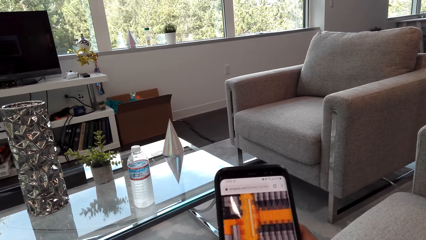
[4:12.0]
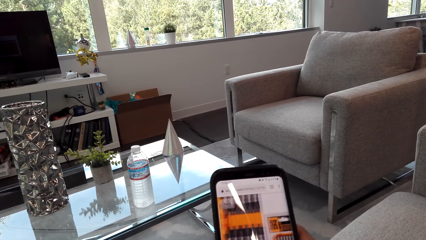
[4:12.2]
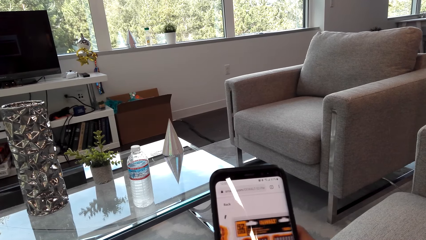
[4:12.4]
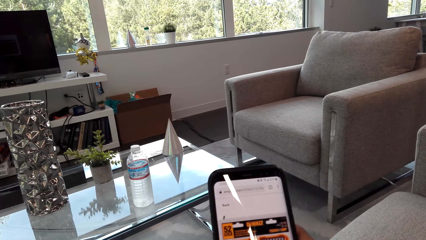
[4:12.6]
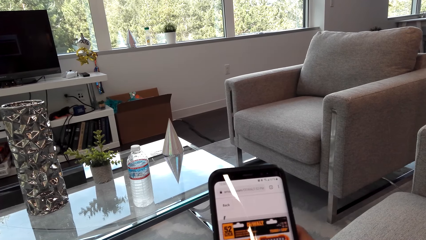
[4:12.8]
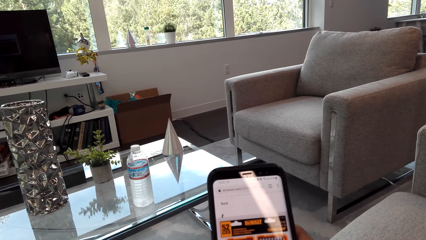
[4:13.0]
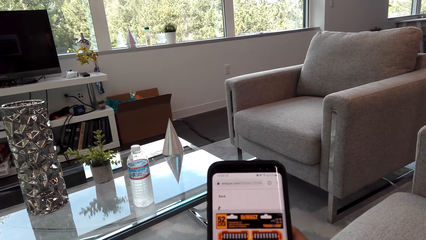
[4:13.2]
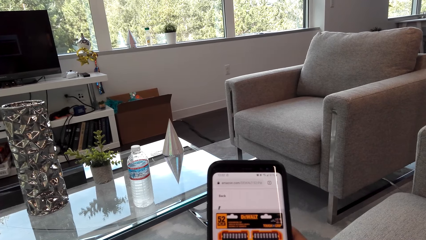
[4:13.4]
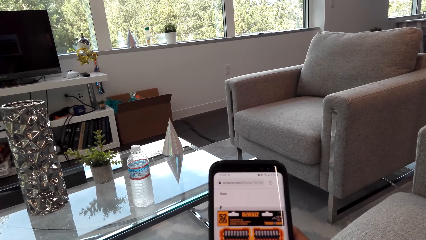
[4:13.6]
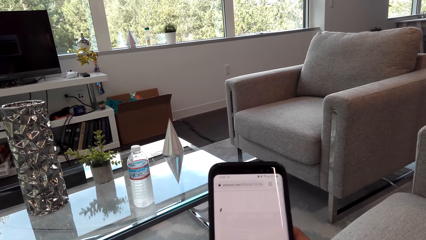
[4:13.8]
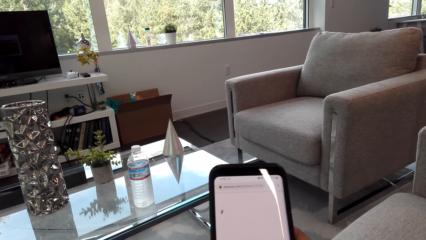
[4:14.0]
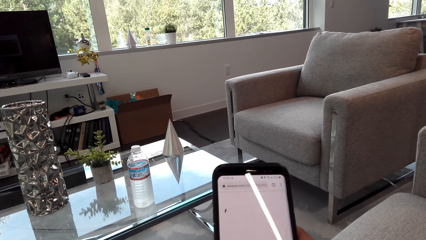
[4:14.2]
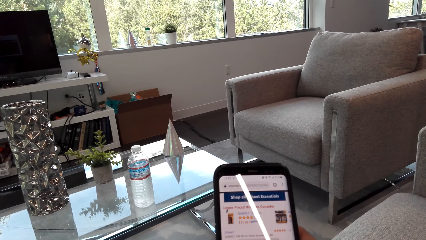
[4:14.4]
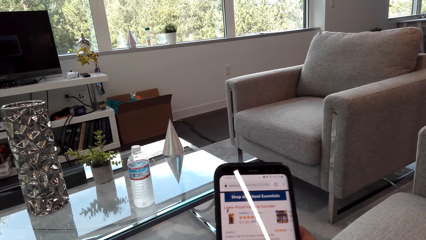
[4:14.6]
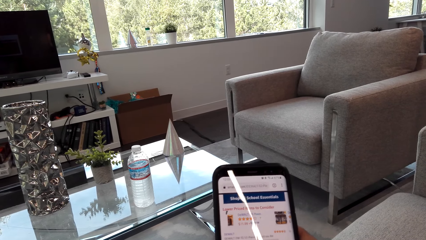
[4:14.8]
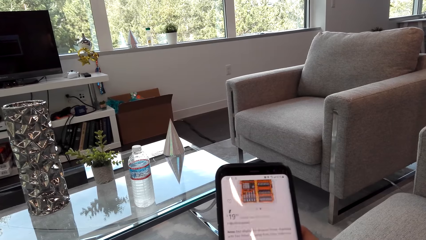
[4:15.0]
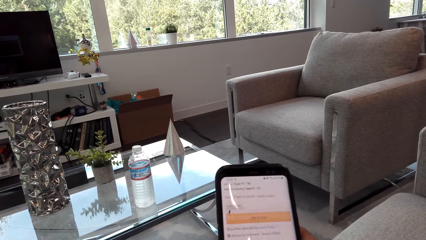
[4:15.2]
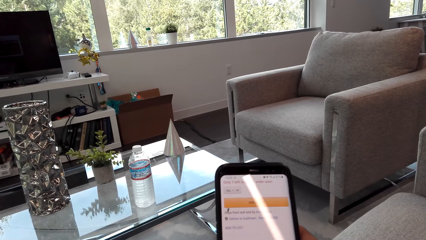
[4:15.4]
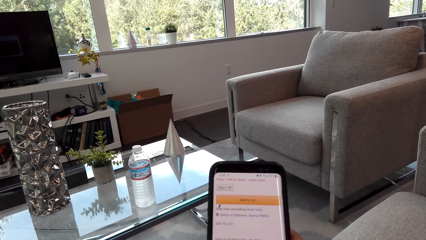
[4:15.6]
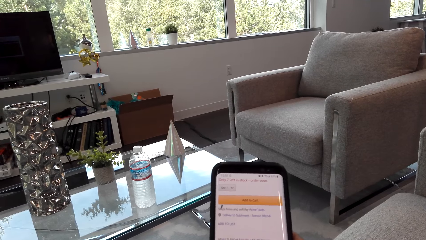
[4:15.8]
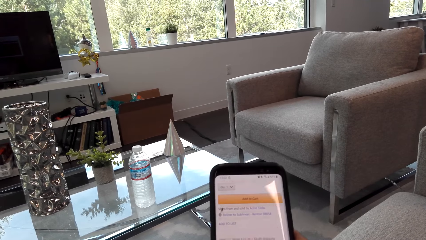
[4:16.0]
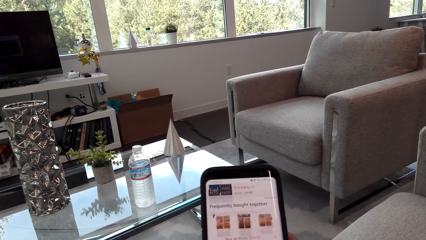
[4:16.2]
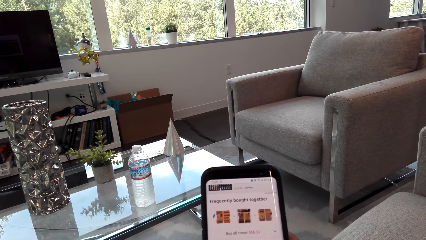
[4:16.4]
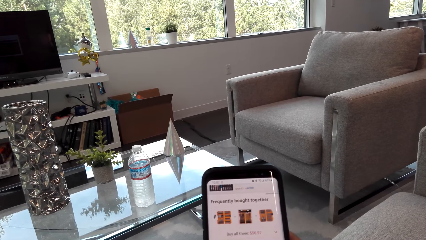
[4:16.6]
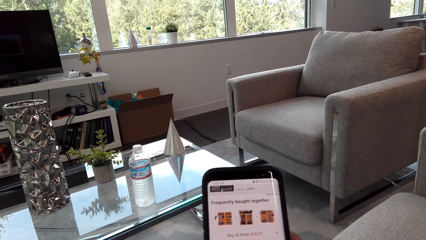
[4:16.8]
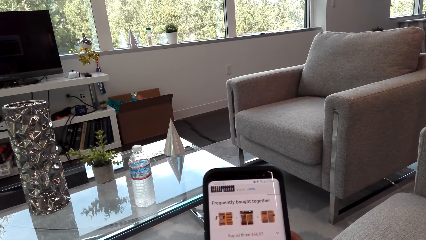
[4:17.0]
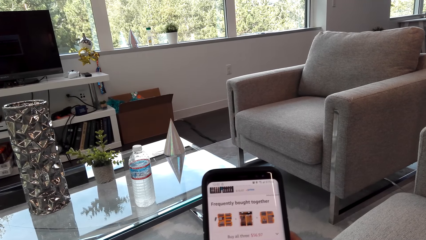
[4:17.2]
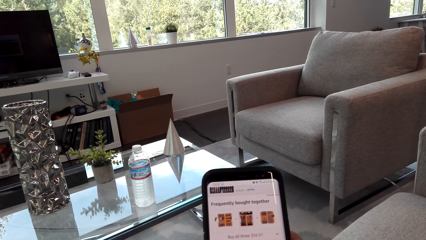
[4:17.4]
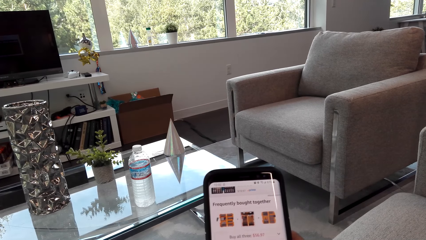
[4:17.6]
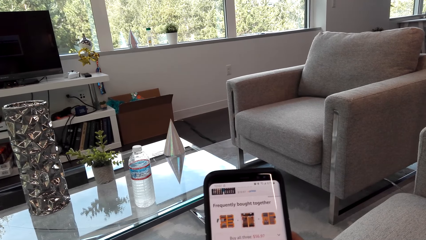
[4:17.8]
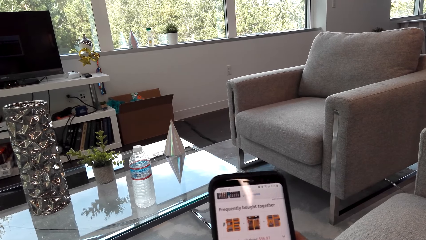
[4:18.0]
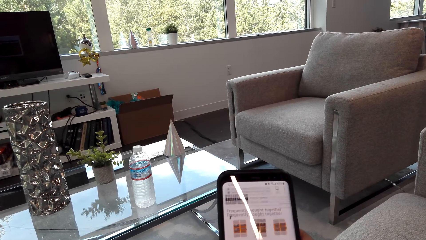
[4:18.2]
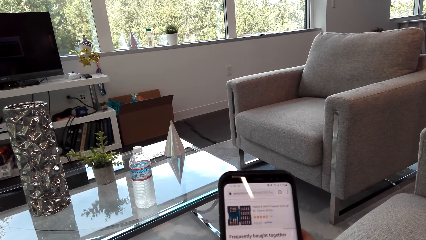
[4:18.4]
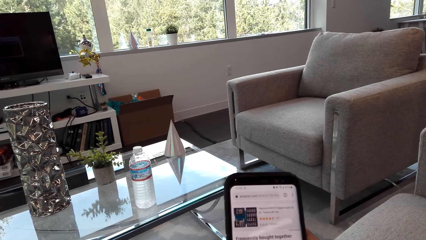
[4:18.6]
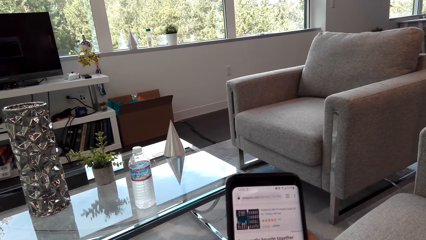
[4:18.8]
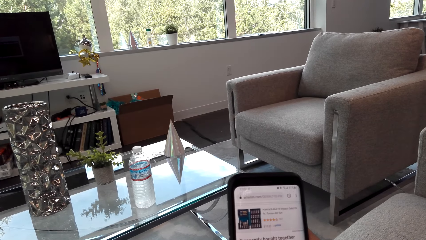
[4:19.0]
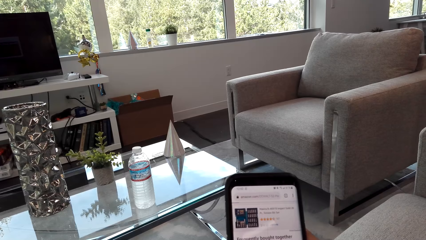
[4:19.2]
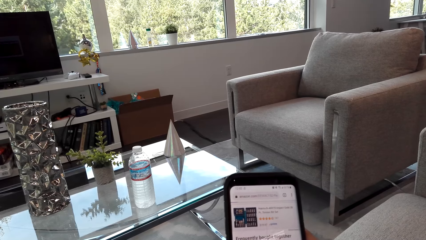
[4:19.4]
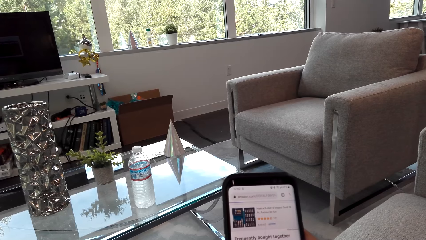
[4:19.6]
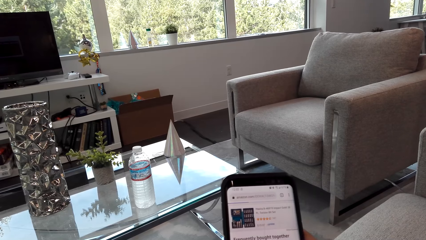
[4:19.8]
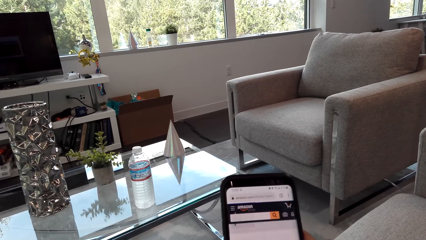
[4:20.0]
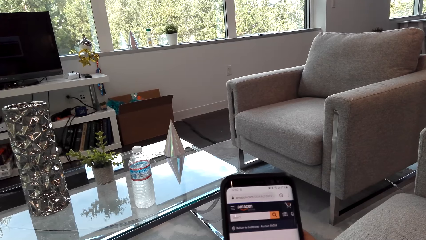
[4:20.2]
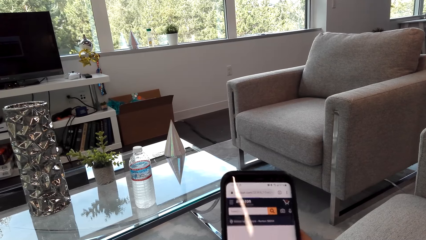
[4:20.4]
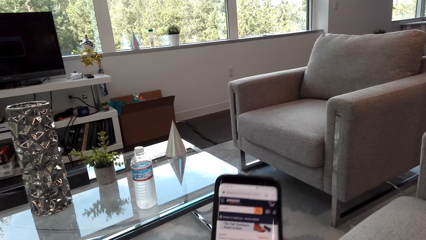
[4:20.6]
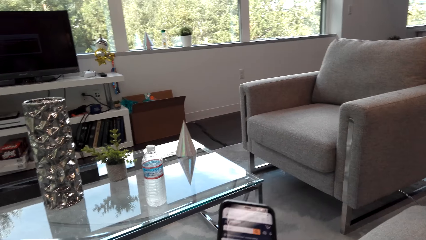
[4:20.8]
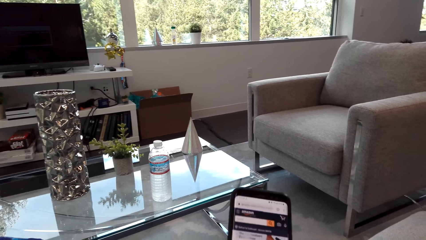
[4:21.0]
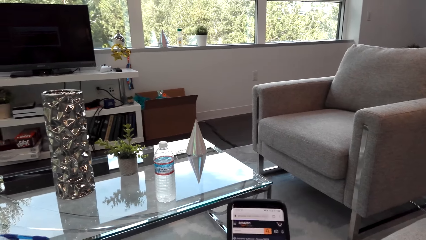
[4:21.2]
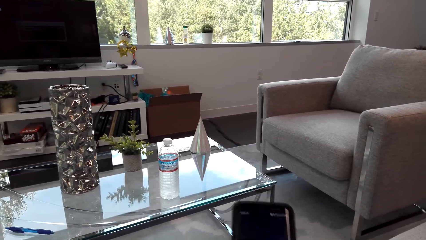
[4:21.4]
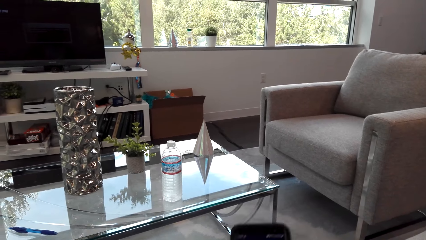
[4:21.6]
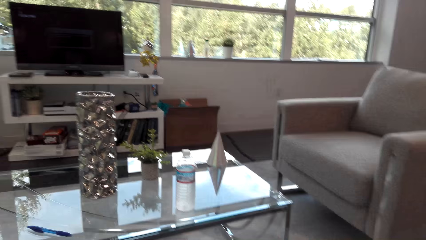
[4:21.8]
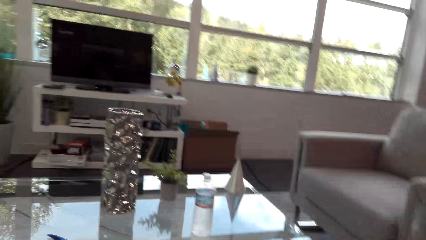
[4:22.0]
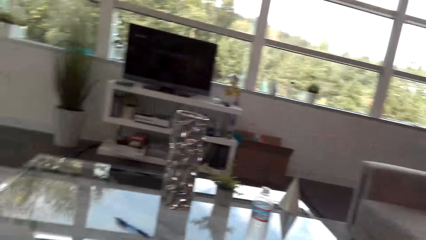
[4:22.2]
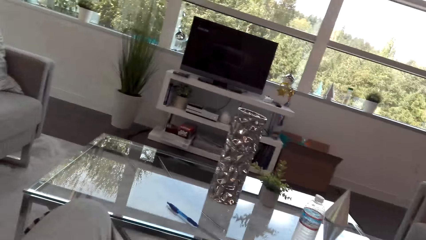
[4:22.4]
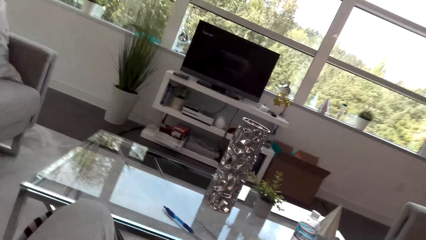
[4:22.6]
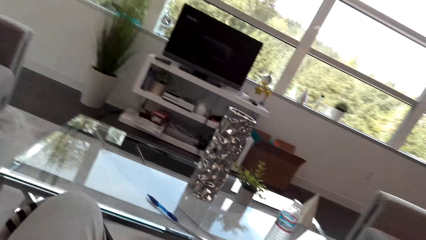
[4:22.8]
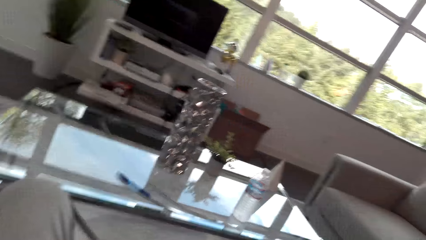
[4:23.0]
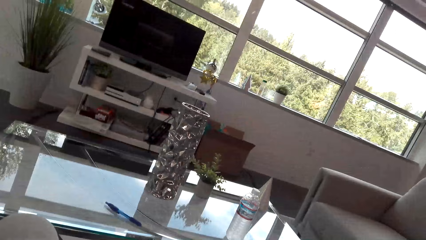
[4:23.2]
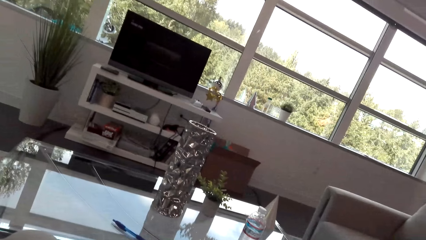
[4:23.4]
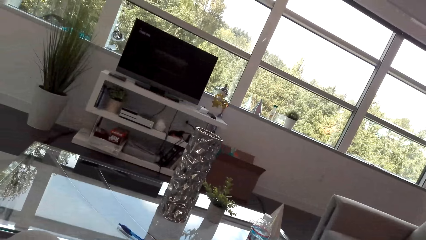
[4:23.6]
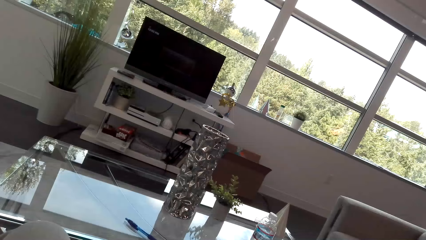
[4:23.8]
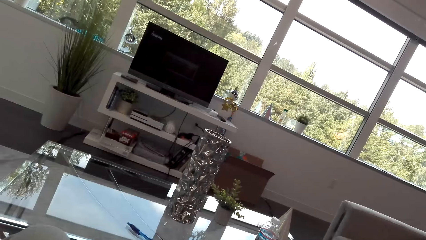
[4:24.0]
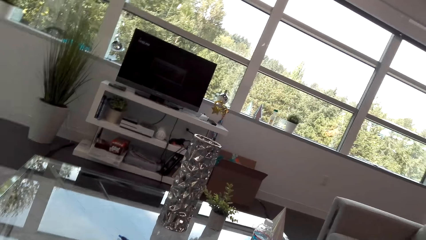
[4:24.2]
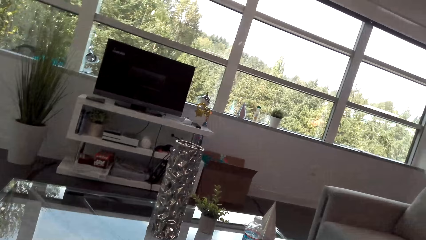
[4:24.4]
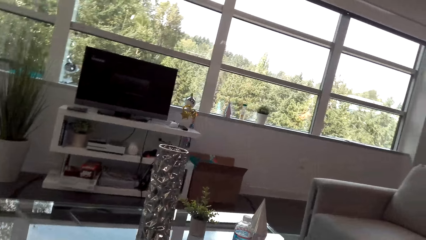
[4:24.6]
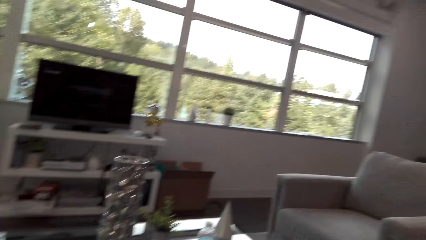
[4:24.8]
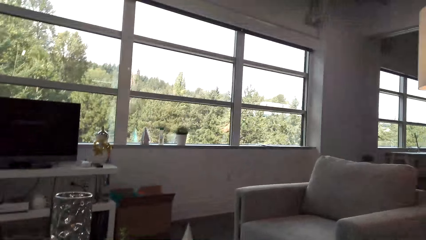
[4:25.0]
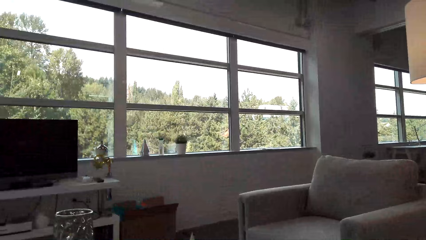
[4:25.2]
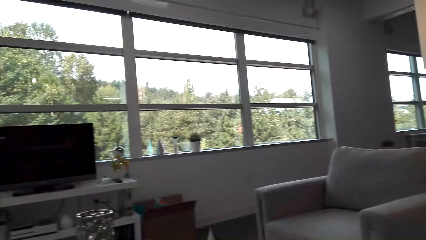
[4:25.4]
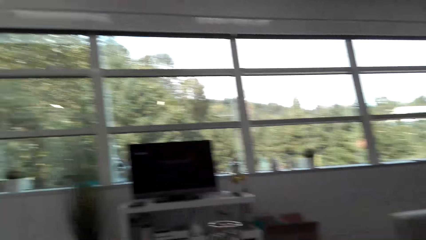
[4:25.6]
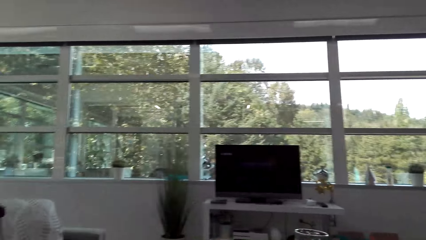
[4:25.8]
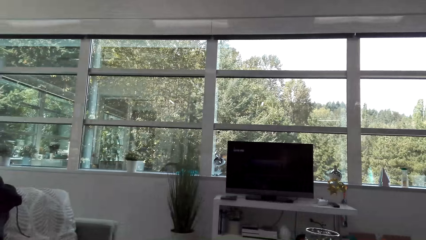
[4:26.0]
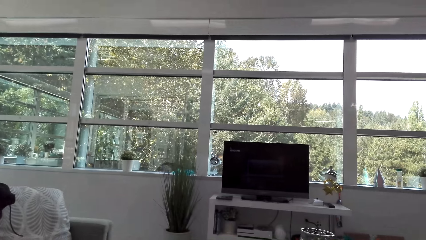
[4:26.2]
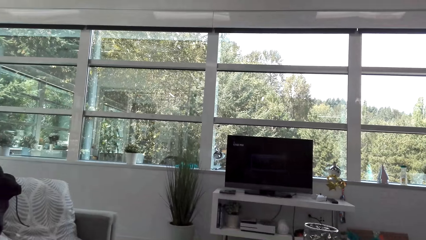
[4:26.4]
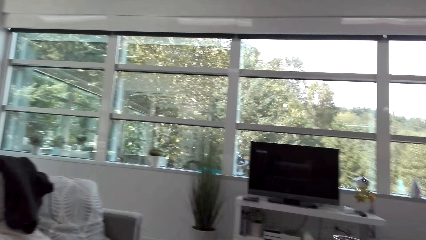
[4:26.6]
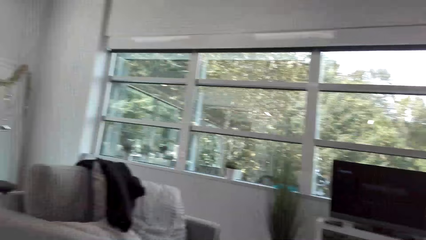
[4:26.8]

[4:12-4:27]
The camera wearer scrolls the phone. They scroll the phone repeatedly.
